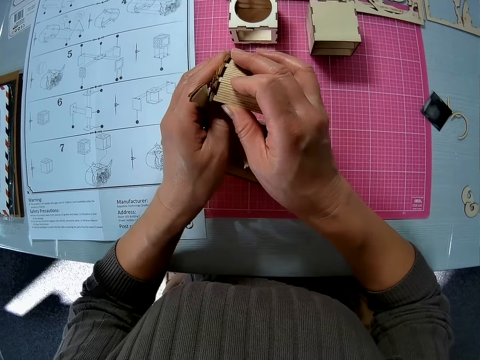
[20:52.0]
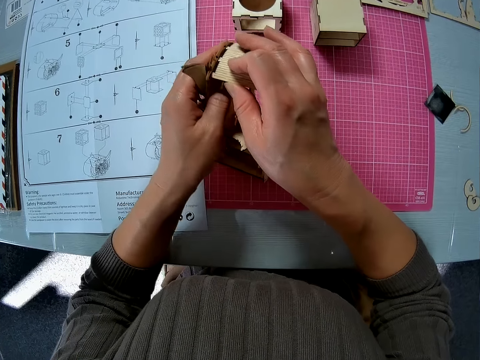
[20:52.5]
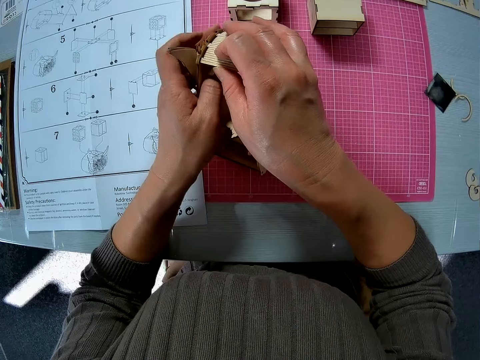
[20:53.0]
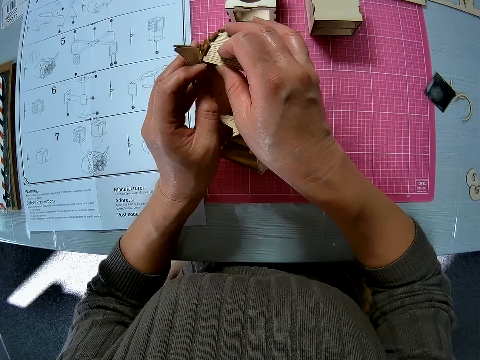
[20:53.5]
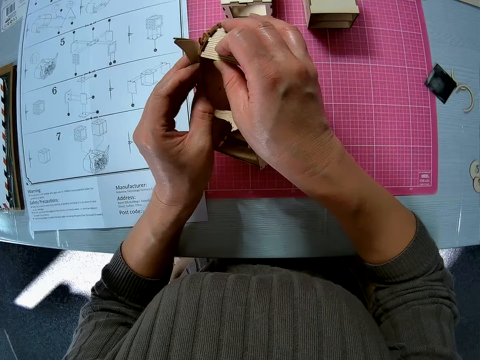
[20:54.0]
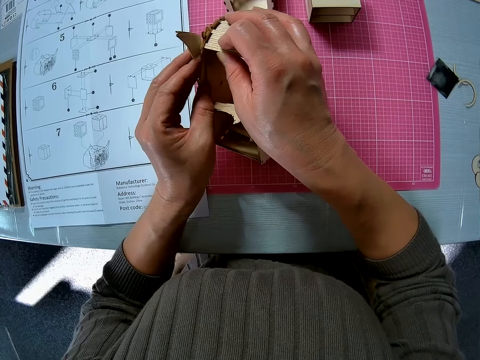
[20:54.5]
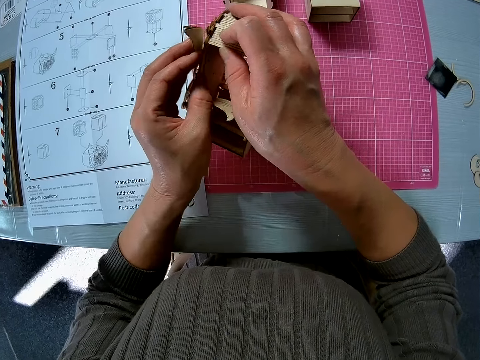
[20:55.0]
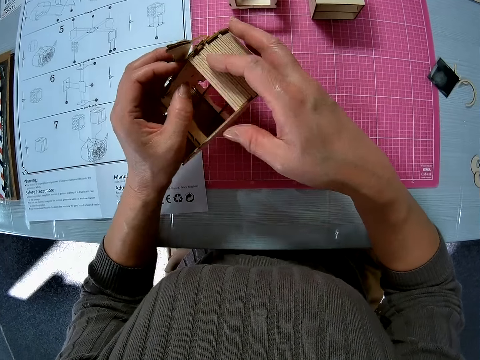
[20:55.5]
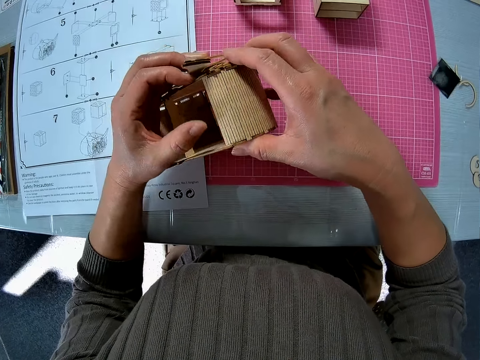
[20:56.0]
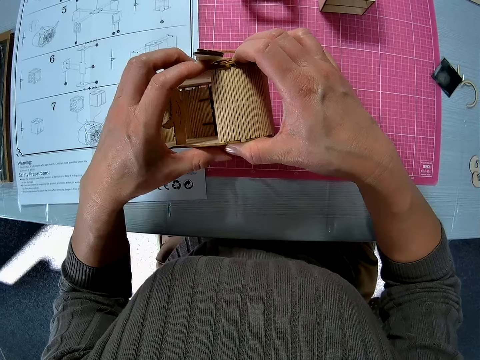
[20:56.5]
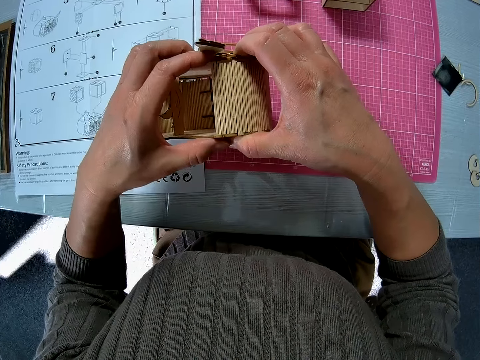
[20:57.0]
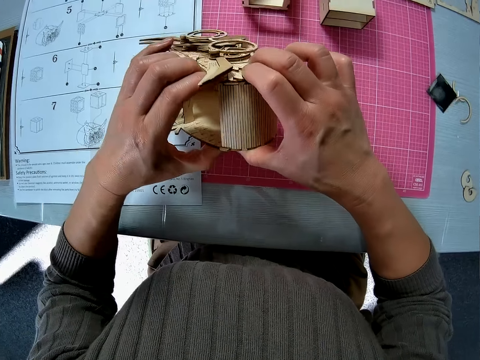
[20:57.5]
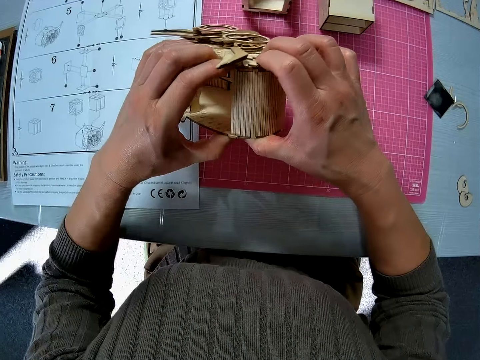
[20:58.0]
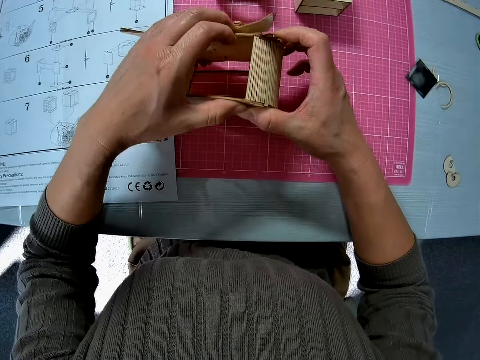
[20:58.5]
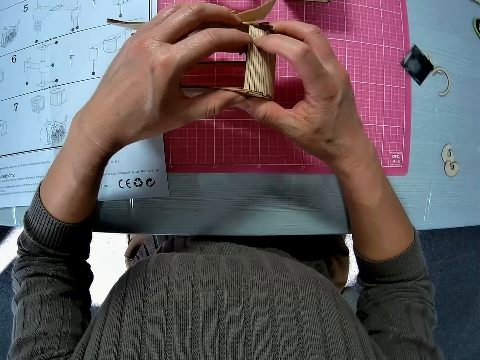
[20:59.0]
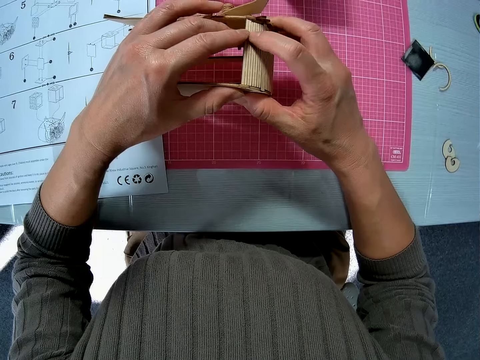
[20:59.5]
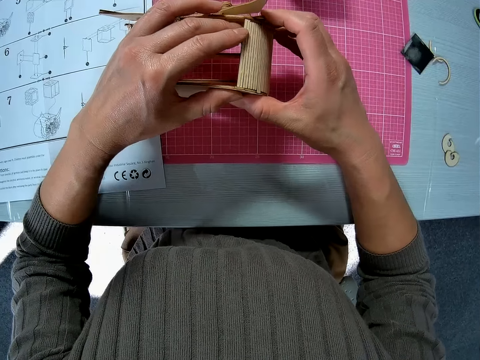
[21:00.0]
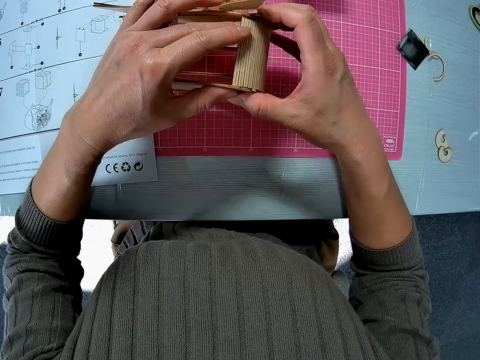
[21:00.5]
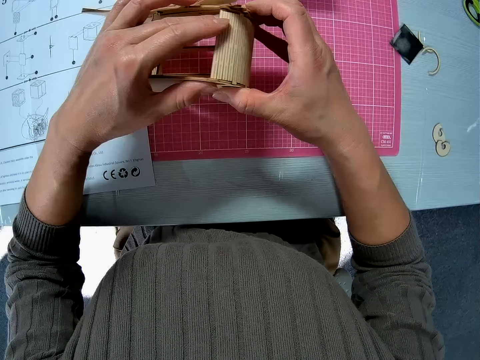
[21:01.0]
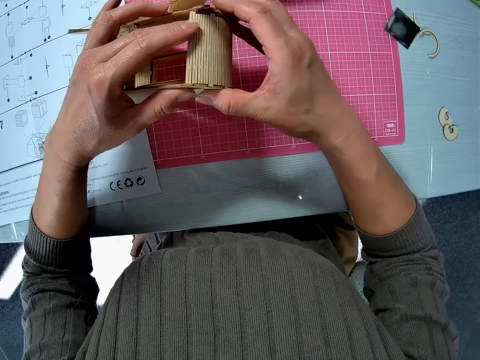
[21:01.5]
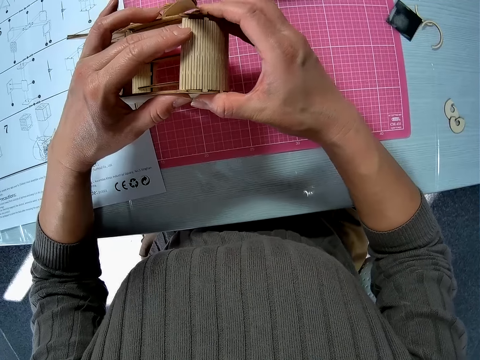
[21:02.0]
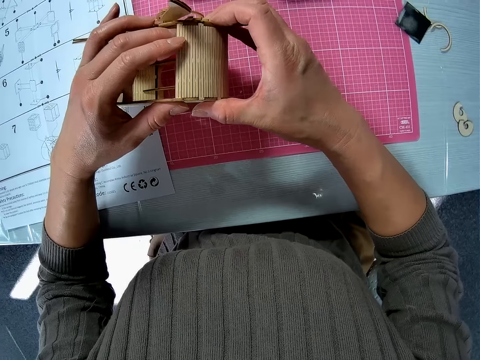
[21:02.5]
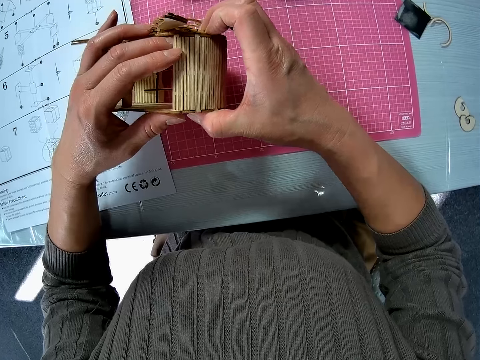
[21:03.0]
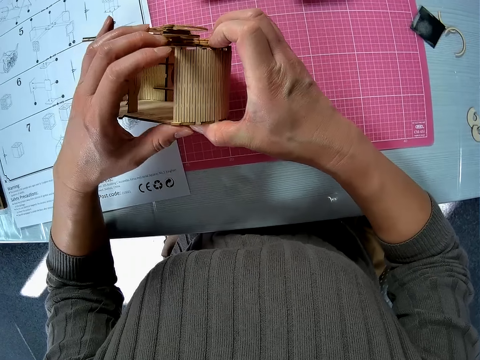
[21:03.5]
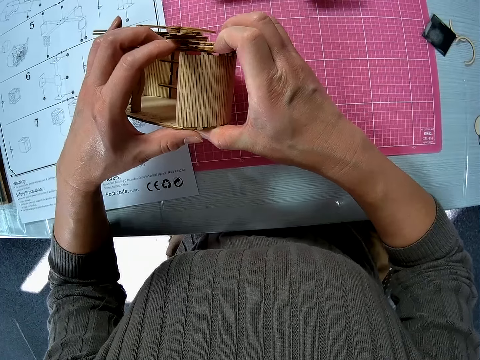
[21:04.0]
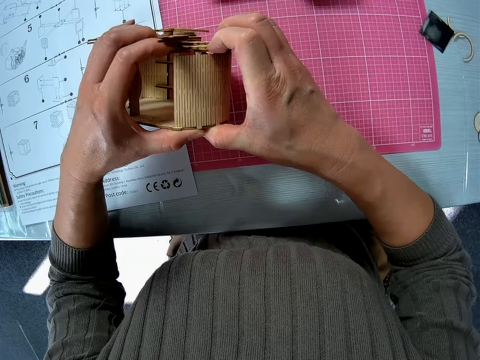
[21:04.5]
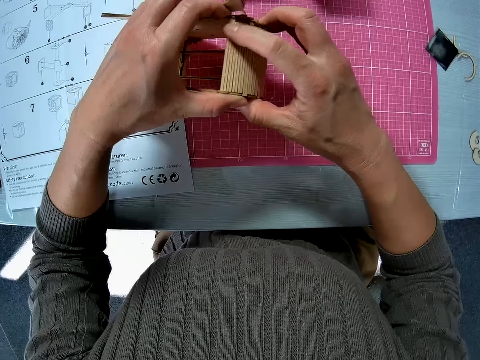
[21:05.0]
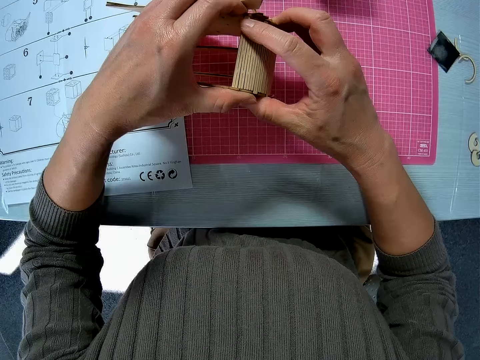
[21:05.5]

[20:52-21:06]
The camera wearer turns it. They try to fix. They move a hand. They turn it.

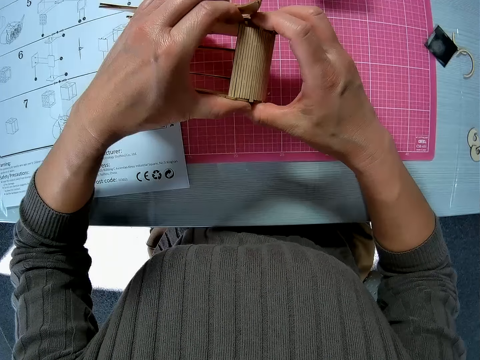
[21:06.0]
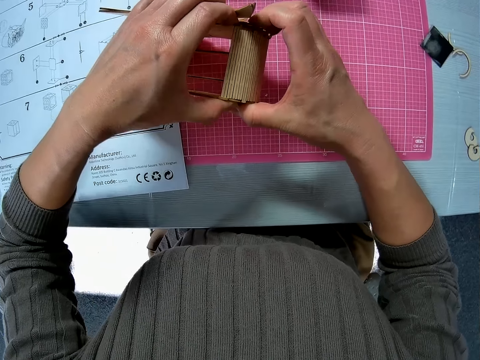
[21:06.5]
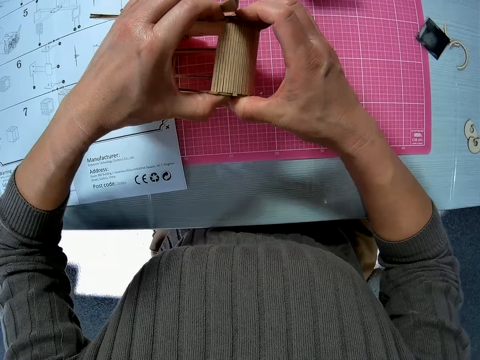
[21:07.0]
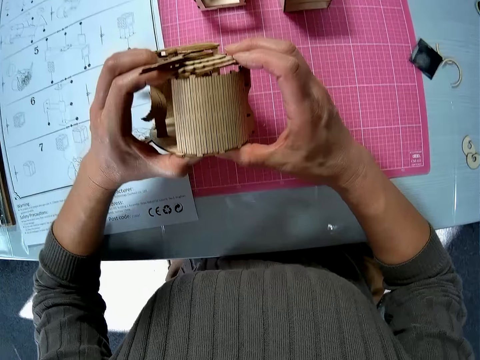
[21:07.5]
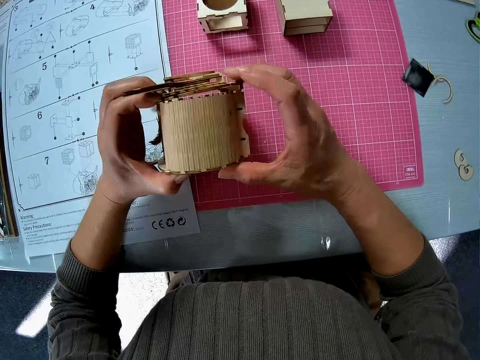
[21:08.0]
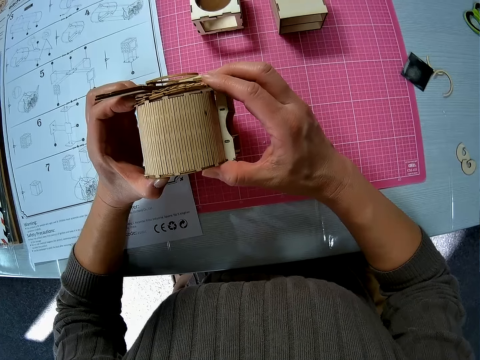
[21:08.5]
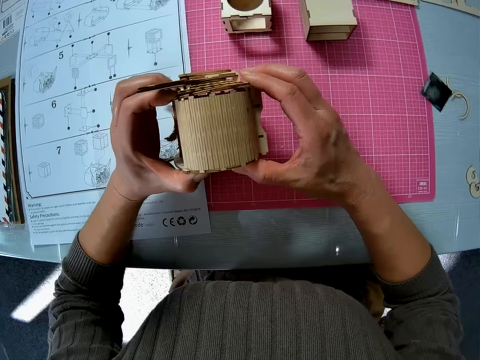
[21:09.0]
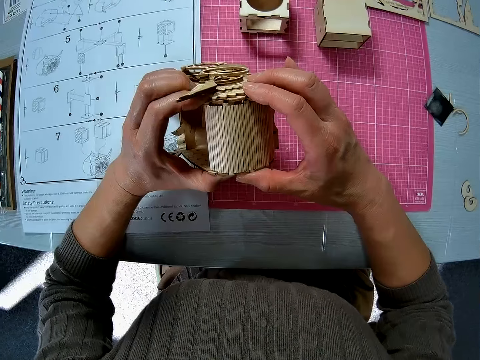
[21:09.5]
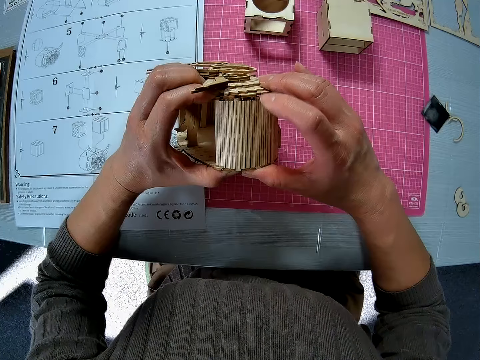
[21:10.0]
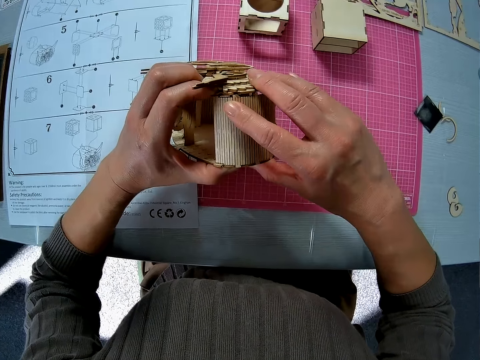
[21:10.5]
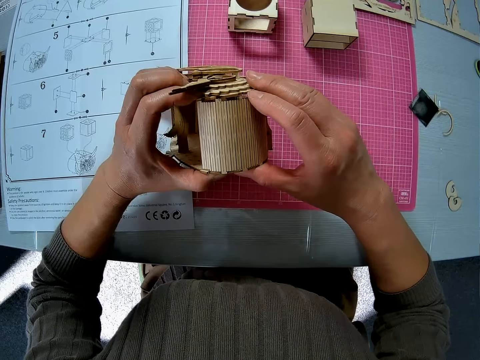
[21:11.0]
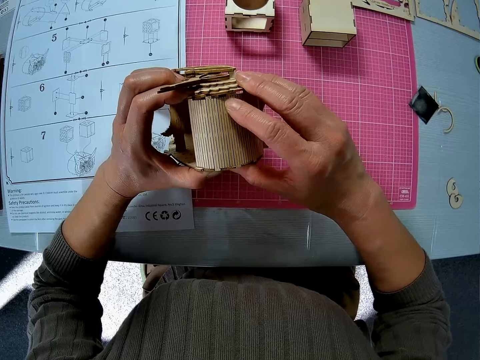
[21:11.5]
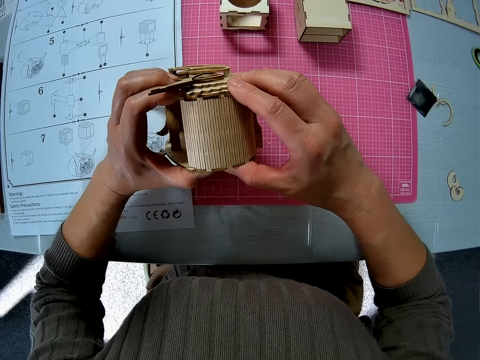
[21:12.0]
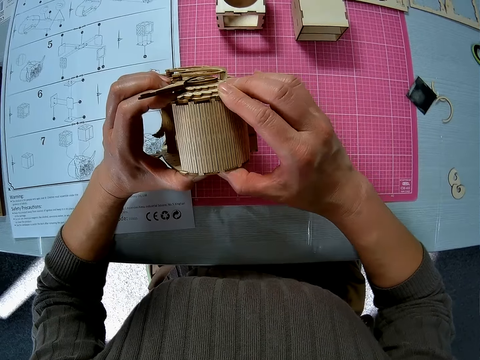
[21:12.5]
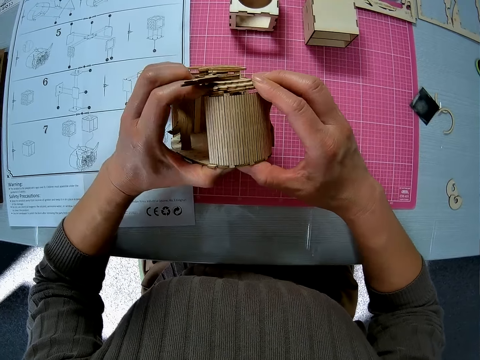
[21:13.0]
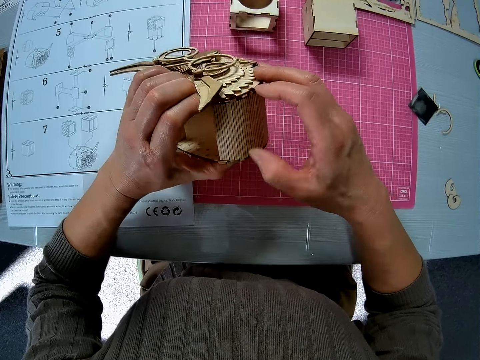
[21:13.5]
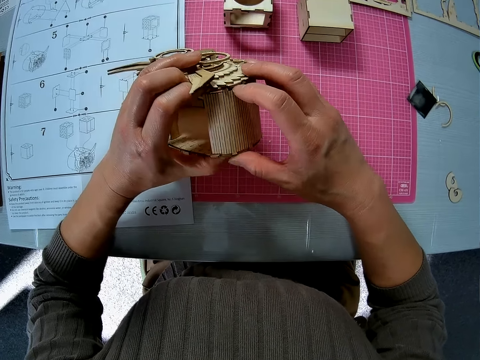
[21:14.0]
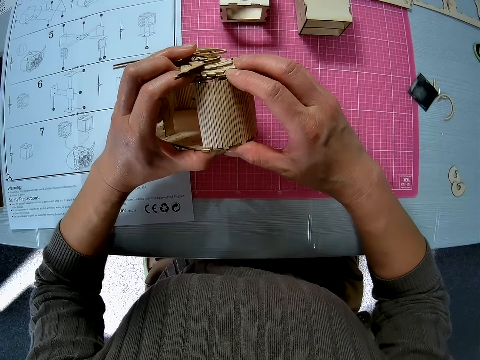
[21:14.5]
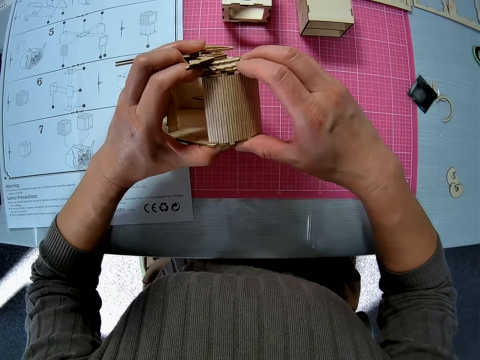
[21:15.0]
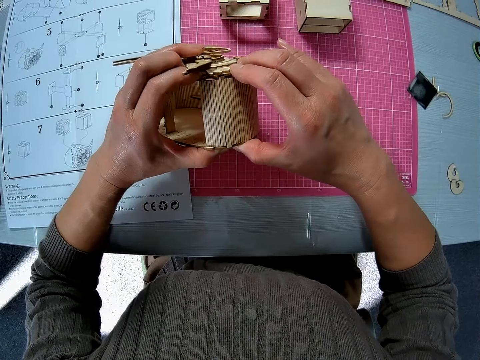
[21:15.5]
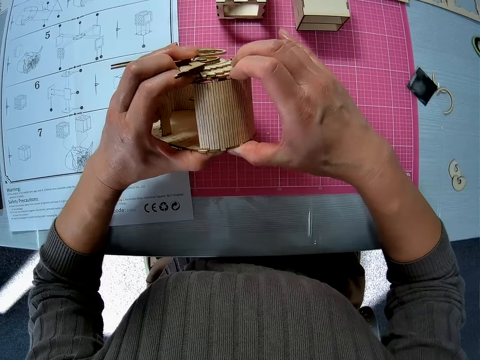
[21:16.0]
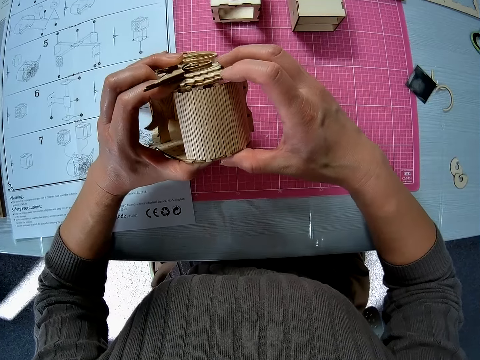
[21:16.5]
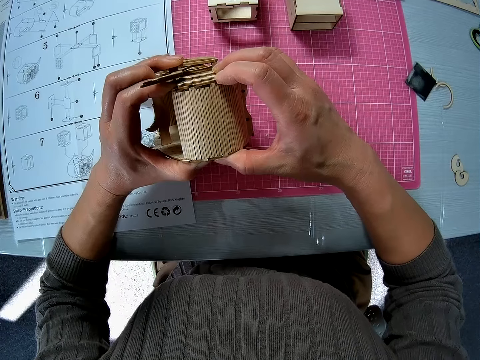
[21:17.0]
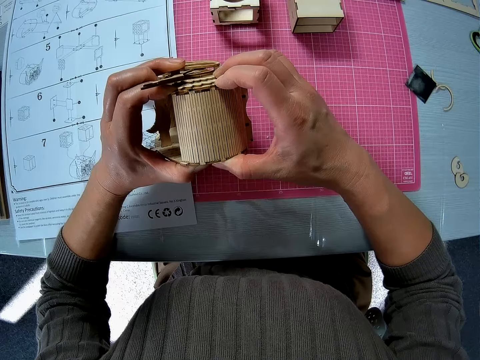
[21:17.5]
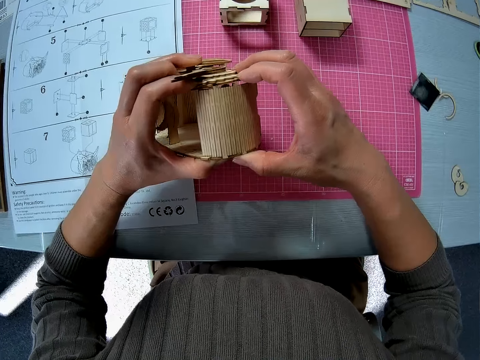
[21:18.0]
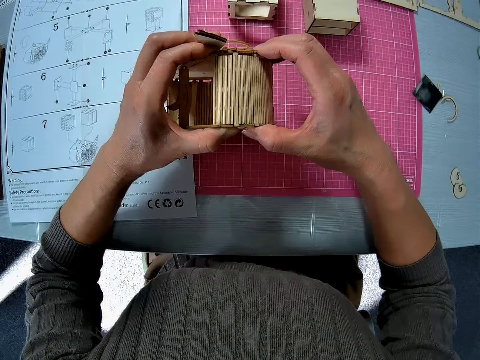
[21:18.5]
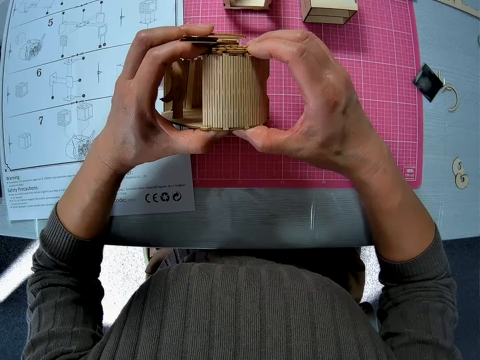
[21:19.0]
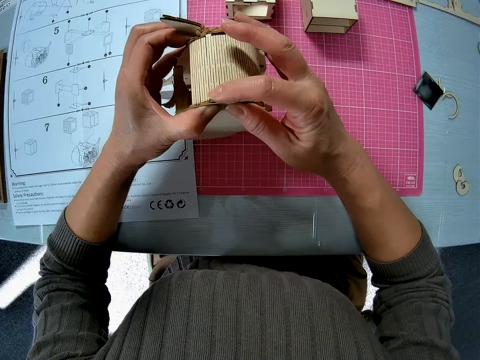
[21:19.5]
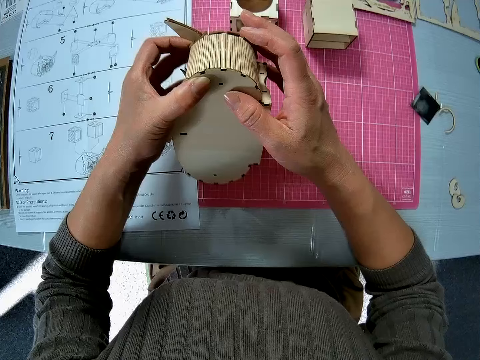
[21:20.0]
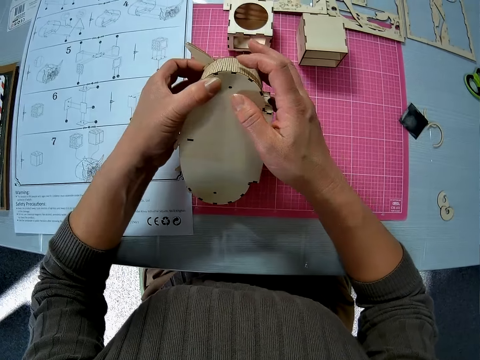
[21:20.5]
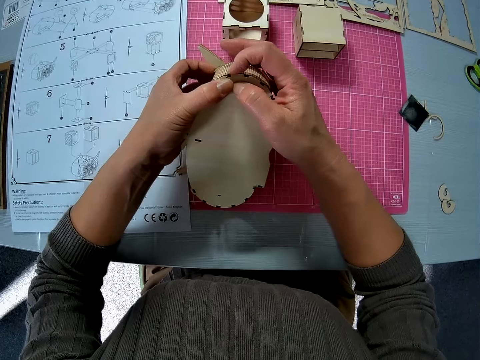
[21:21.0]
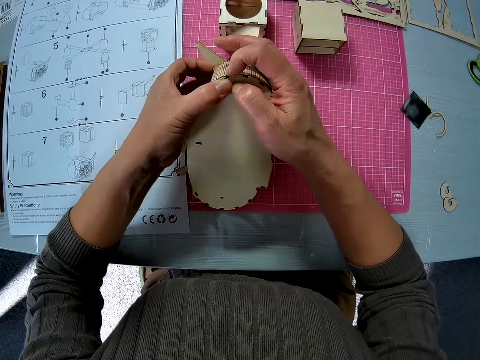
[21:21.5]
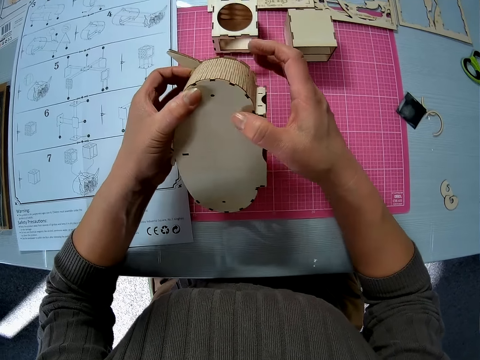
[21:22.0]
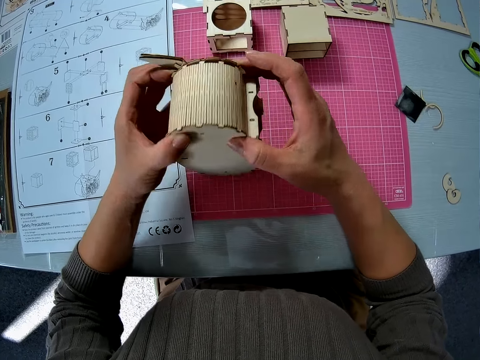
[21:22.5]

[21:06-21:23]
The camera wearer moves the hand. They hold it. They squeeze it. They turn the craft kit. They squeeze it.
